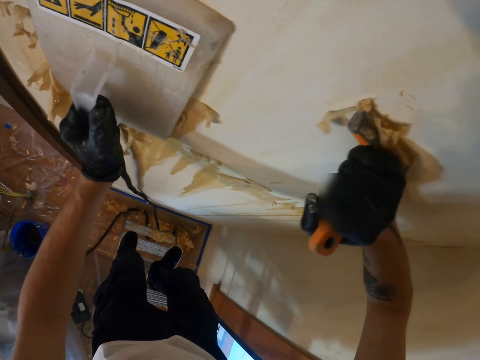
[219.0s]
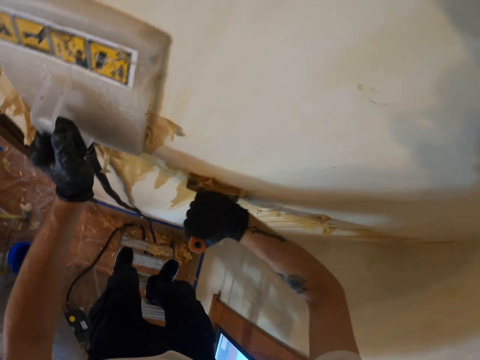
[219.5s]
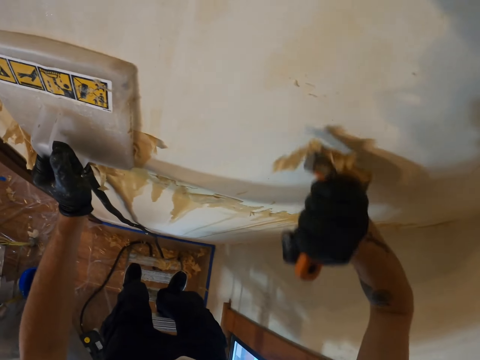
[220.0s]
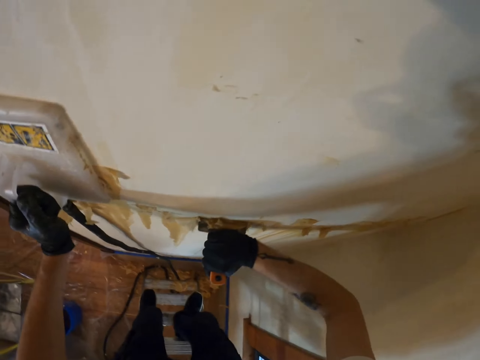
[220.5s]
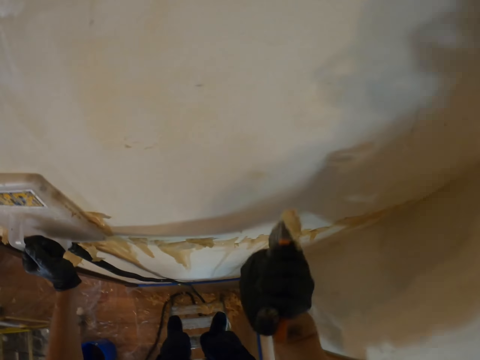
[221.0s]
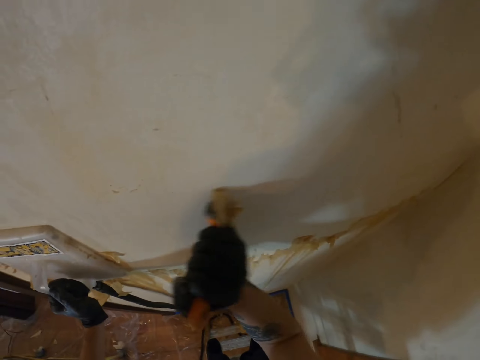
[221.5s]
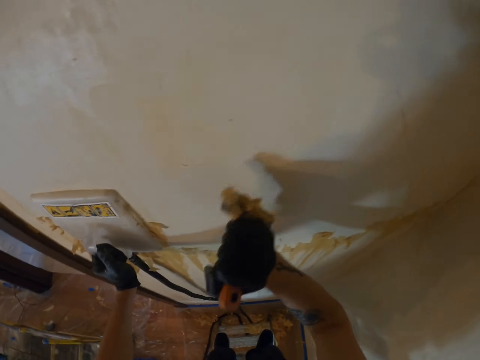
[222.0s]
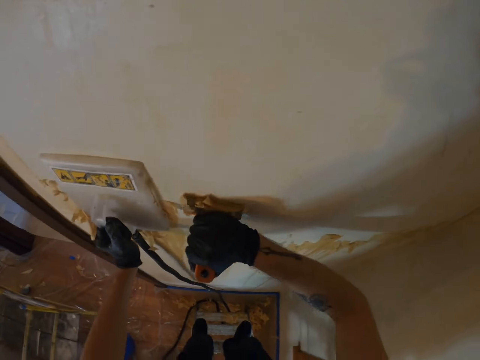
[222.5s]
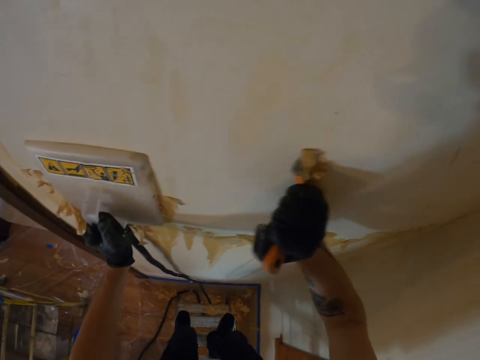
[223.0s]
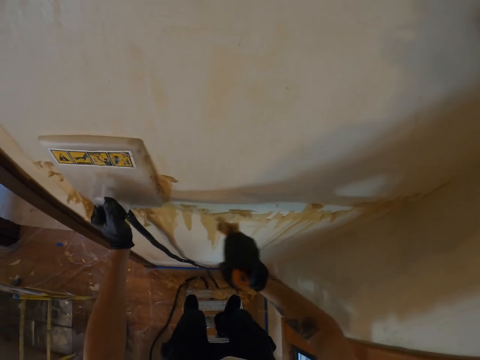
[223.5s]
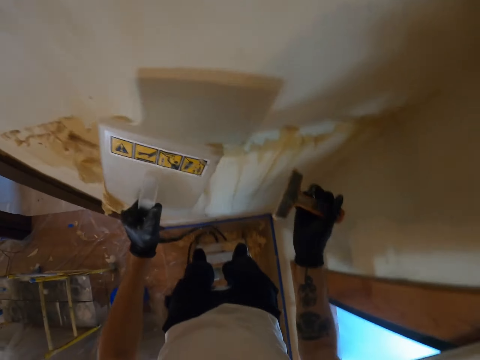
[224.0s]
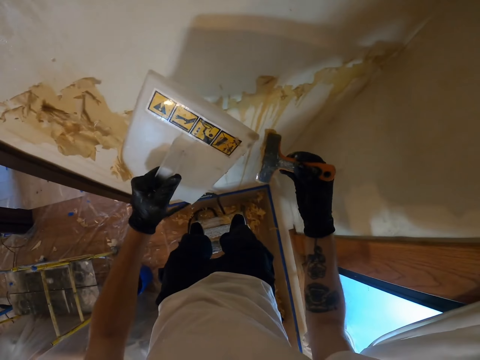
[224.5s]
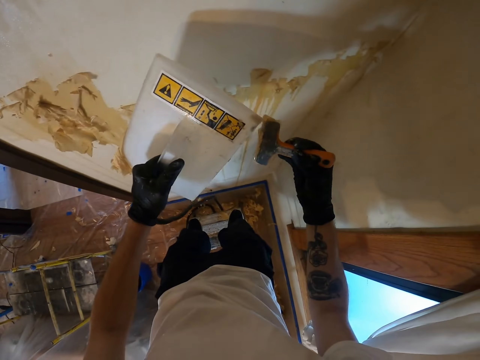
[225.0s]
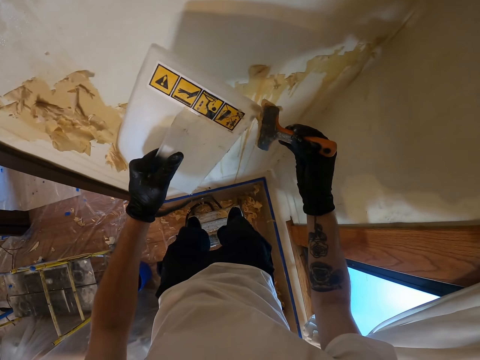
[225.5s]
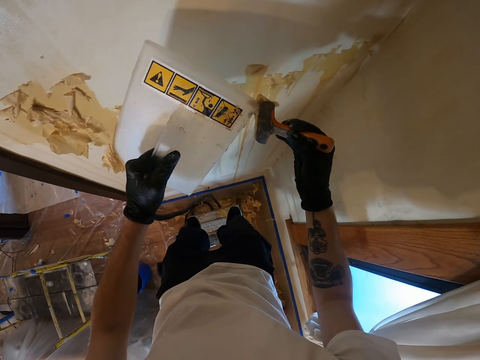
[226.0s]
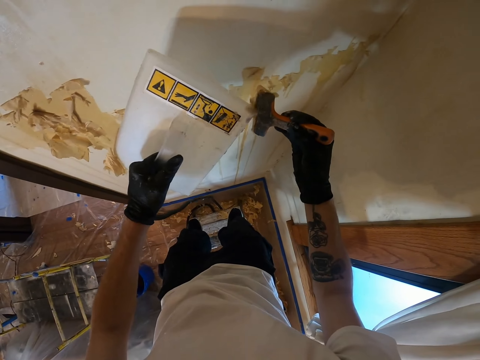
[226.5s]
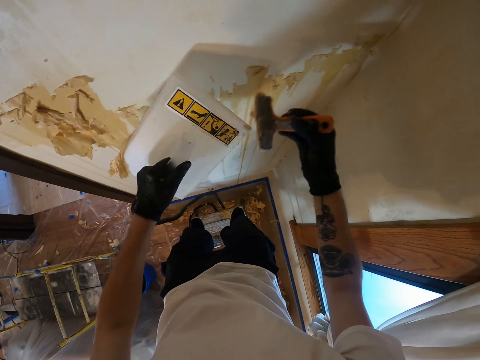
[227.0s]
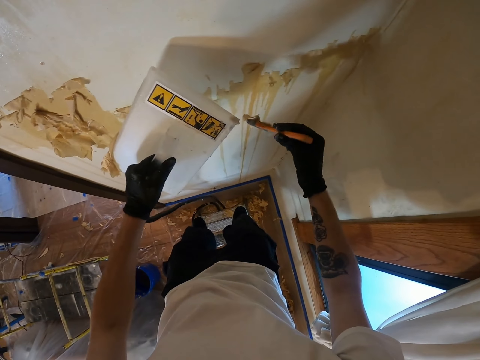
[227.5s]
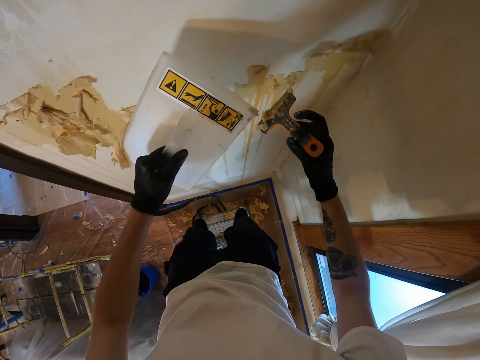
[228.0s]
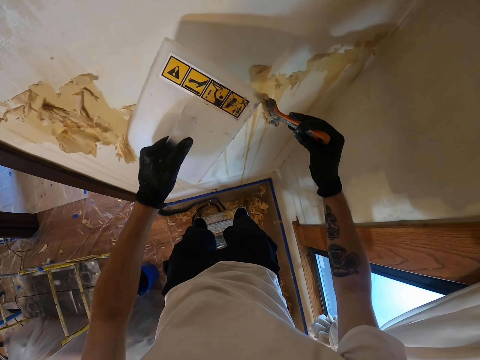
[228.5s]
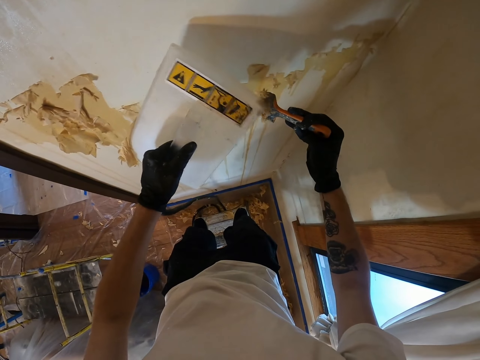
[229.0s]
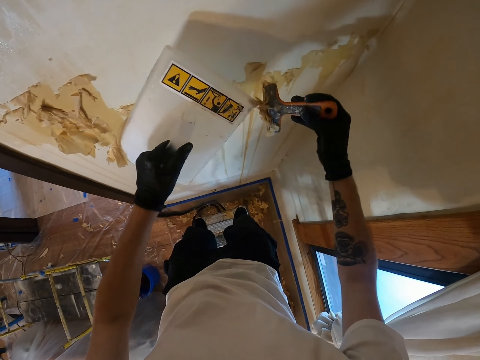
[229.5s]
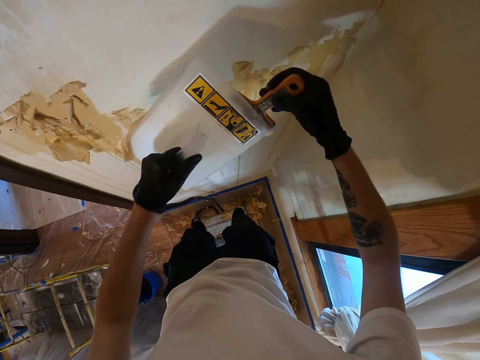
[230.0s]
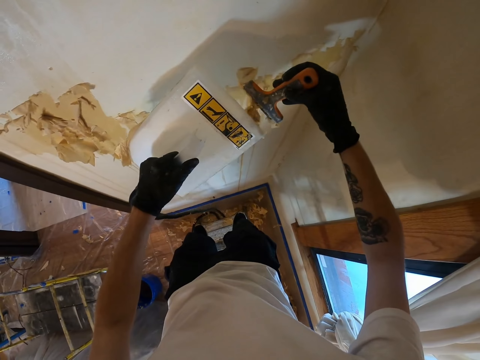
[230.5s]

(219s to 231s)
The camera wearer removes something. They wipe the scraper with the wallpaper remover.

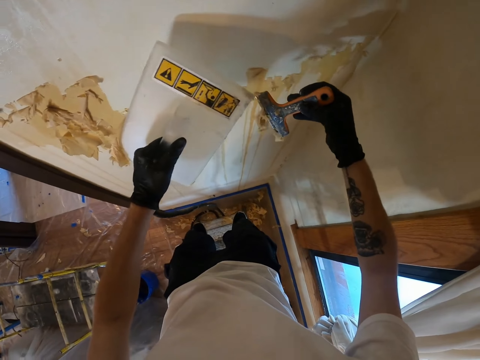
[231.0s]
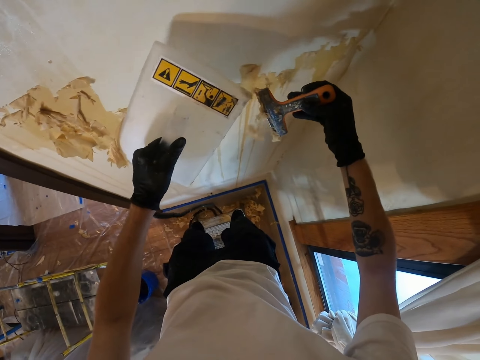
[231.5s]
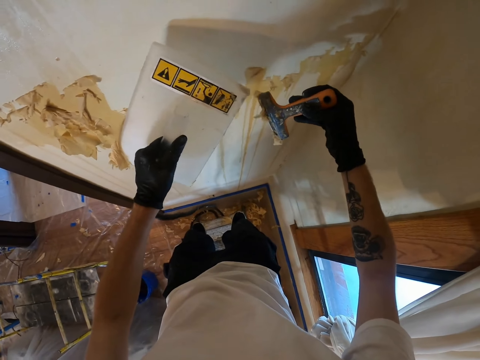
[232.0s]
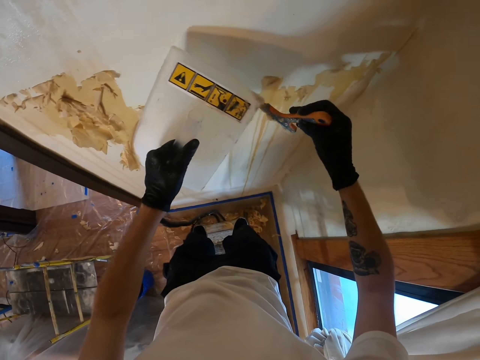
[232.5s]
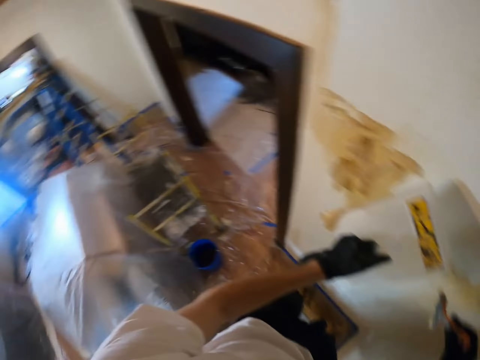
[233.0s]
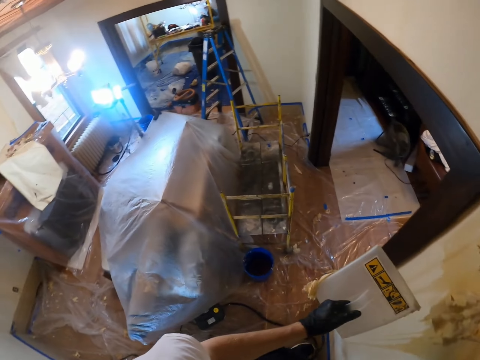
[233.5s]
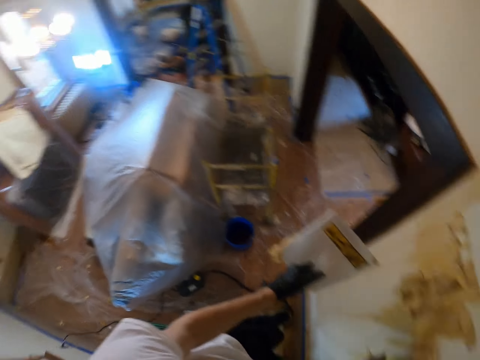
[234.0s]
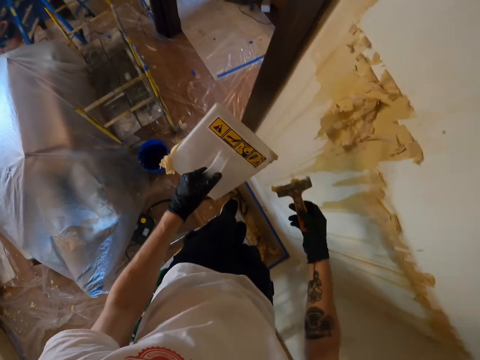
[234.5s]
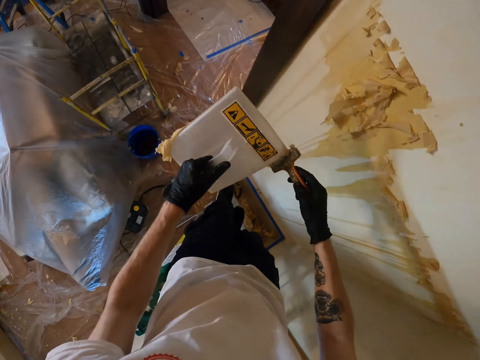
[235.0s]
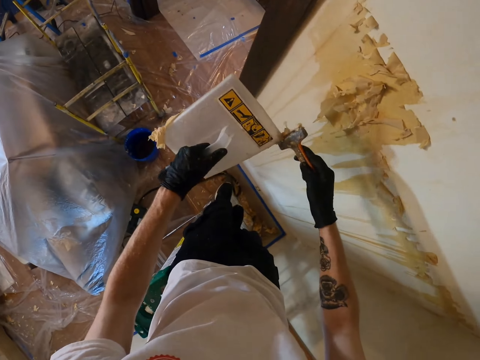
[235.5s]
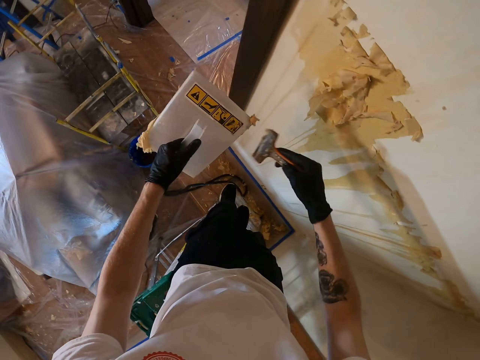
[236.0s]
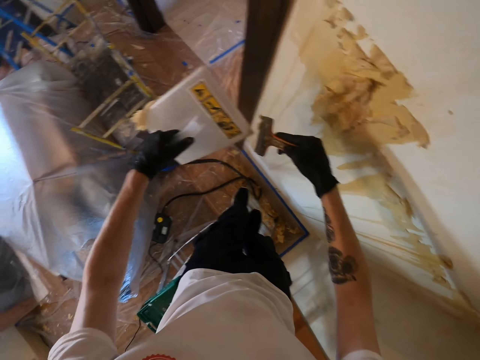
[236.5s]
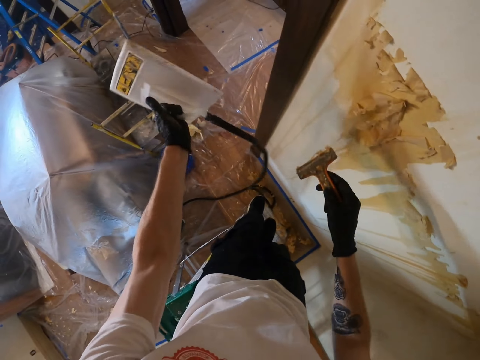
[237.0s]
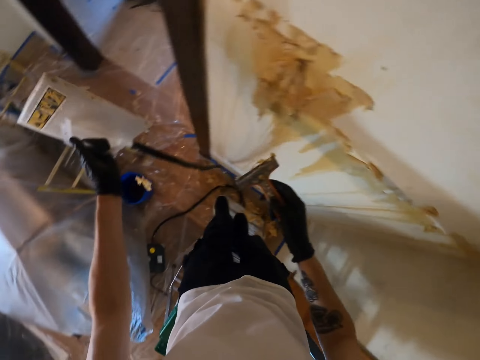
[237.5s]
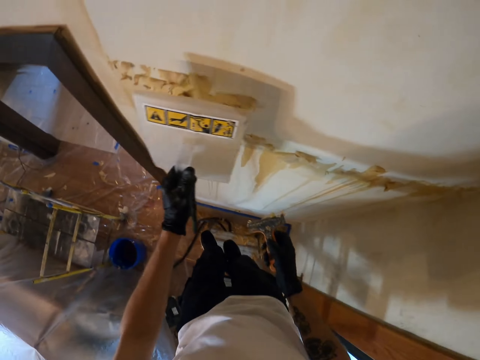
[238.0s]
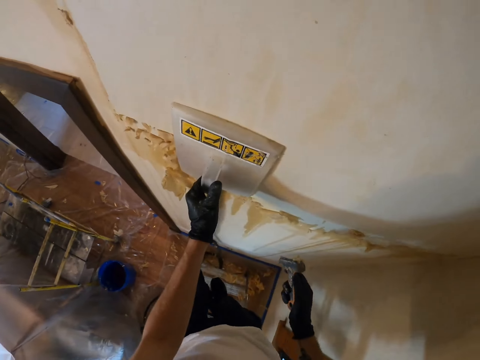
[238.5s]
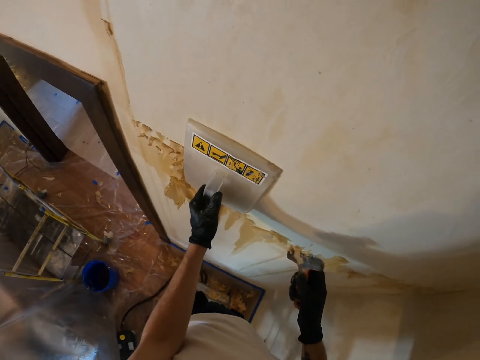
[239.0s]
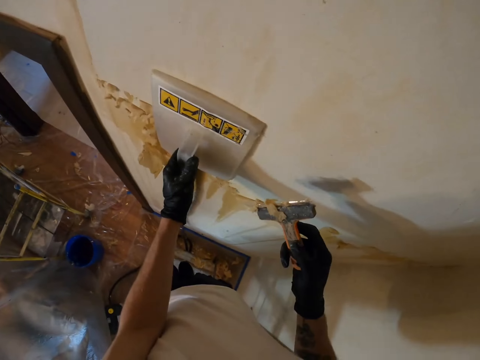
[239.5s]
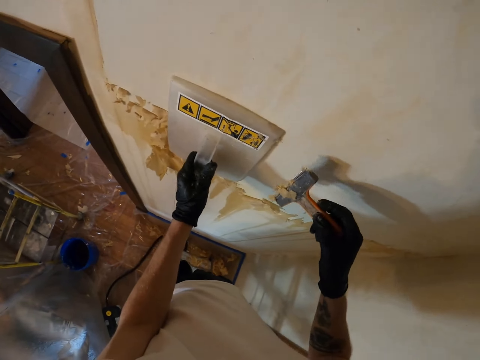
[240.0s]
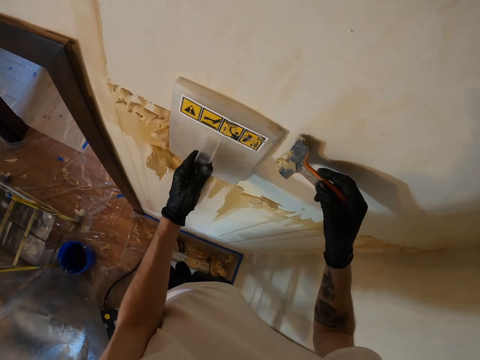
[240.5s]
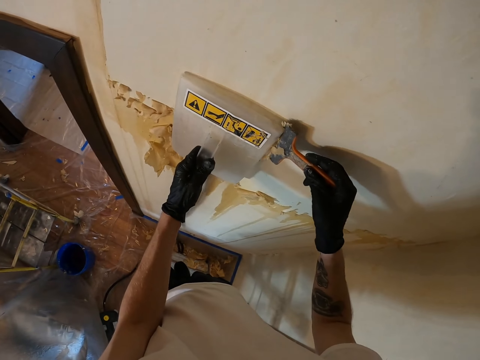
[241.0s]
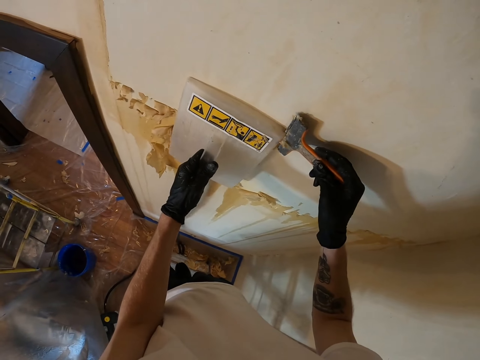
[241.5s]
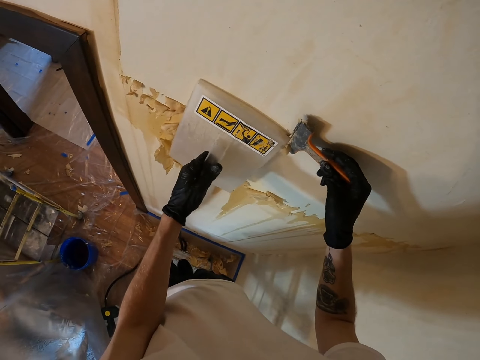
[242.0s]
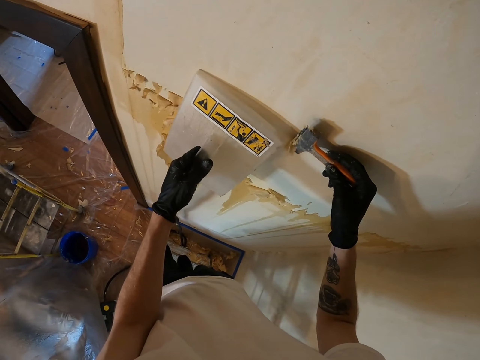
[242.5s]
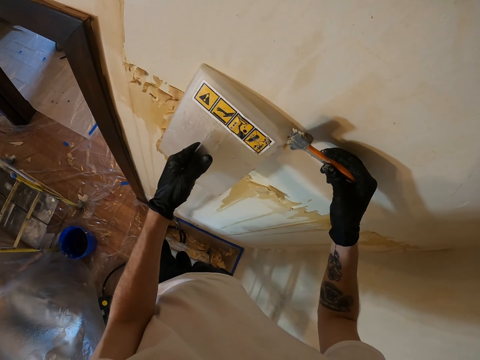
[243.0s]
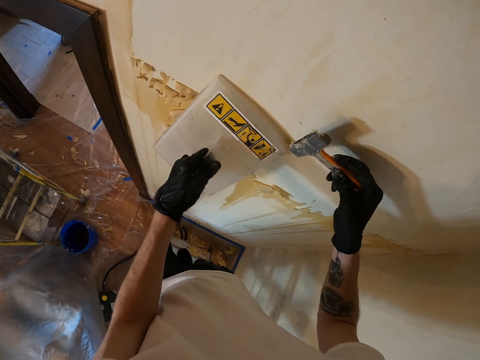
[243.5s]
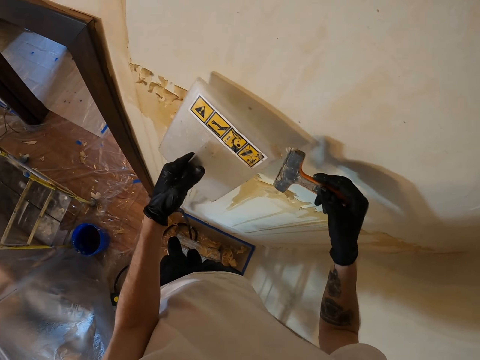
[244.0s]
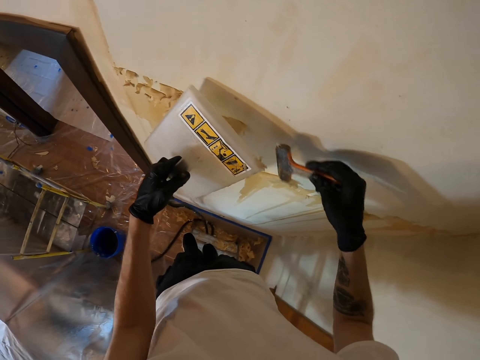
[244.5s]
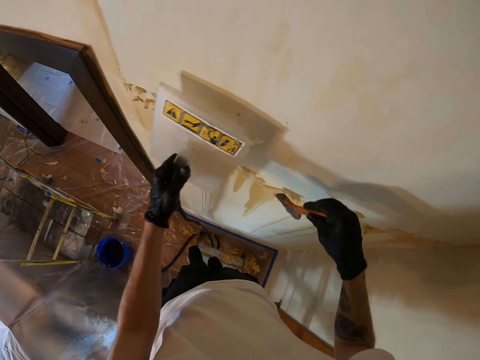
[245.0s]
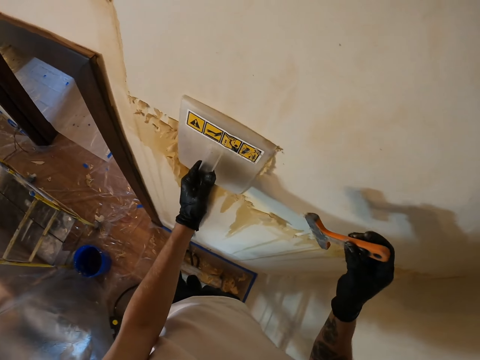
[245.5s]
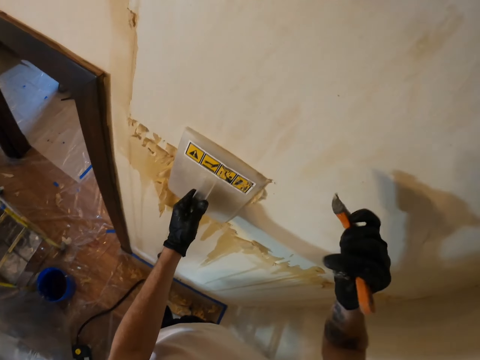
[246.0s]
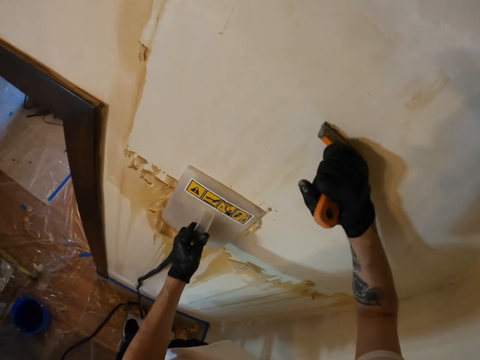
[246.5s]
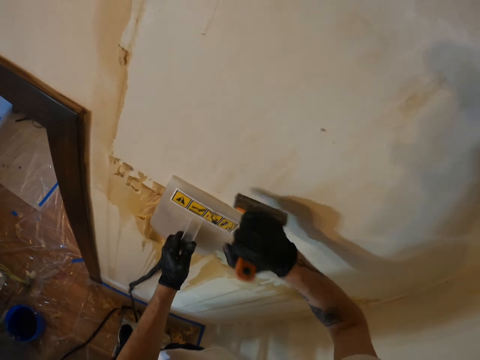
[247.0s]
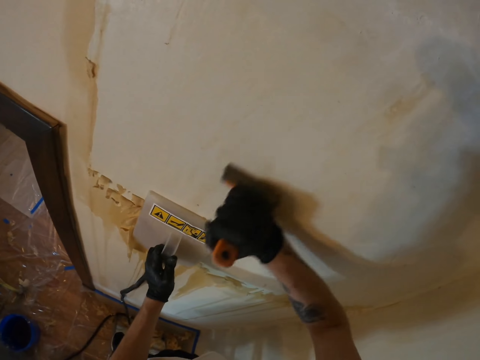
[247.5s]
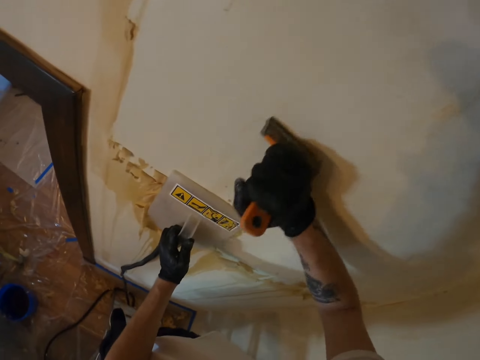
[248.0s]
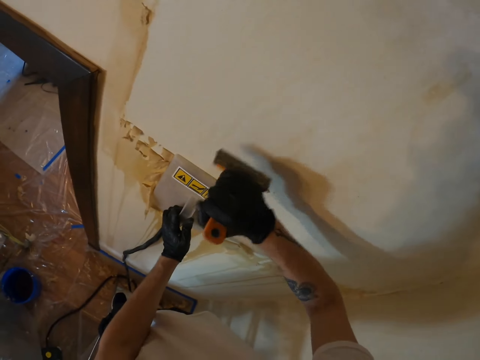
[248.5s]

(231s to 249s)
The camera wearer looks around the room. They wipe the scraper with the wallpaper remover. They put the wallpaper remover on the wallpaper. They wipe the scraper with the wallpaper remover. They scrub the wallpaper with the scraper.
